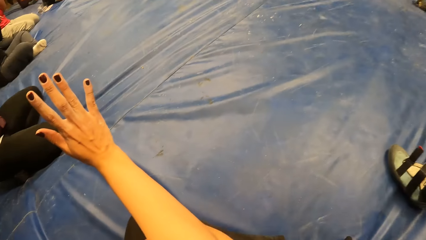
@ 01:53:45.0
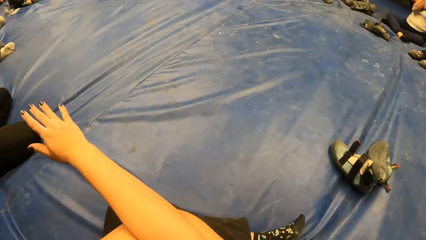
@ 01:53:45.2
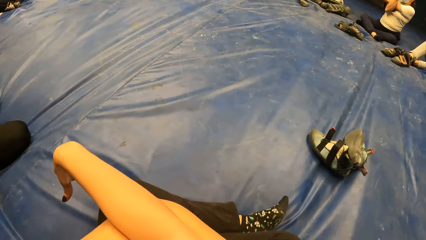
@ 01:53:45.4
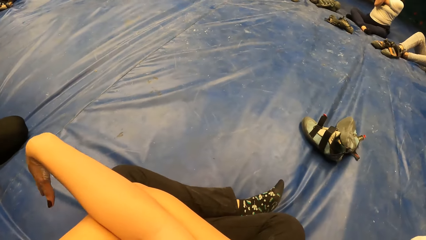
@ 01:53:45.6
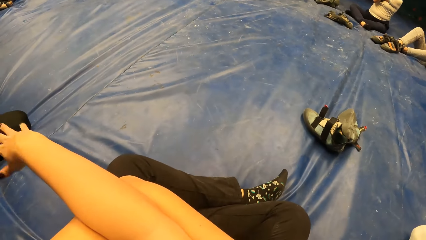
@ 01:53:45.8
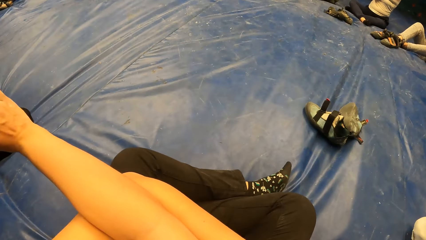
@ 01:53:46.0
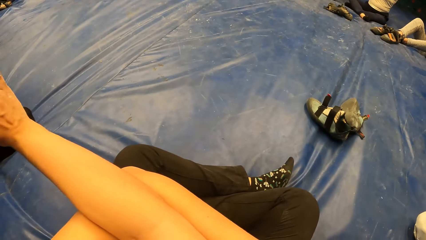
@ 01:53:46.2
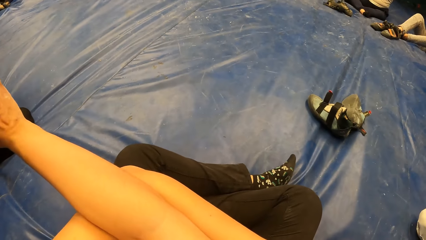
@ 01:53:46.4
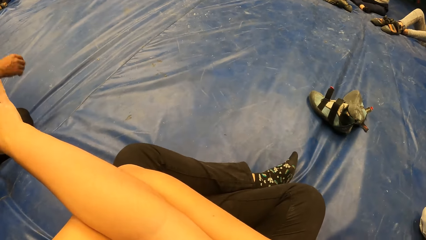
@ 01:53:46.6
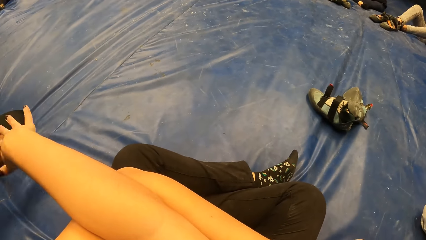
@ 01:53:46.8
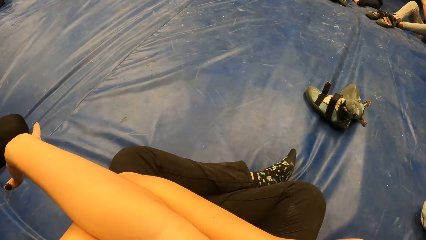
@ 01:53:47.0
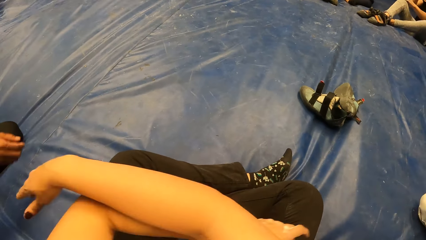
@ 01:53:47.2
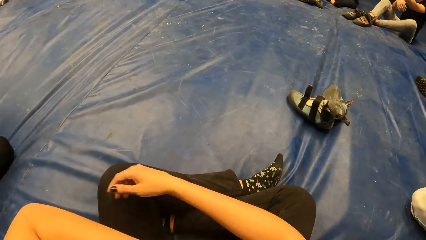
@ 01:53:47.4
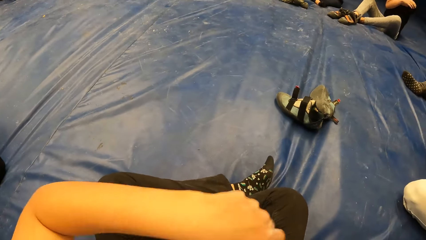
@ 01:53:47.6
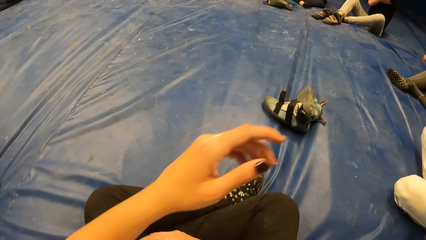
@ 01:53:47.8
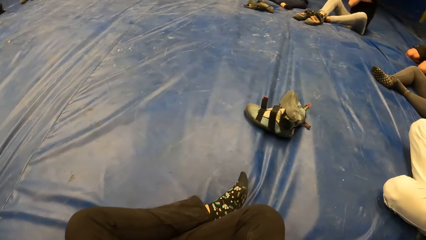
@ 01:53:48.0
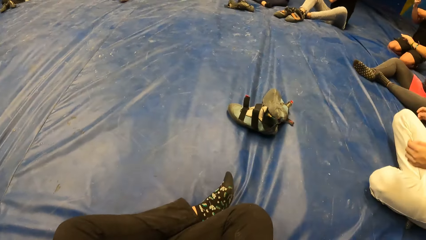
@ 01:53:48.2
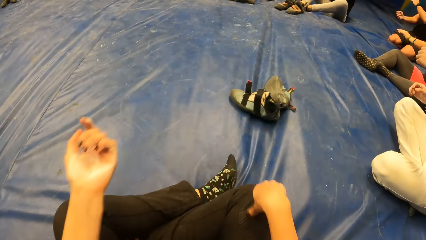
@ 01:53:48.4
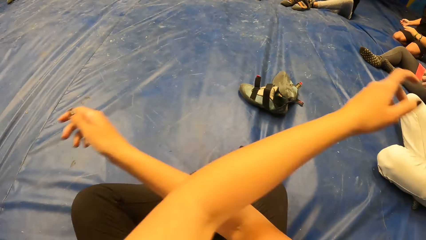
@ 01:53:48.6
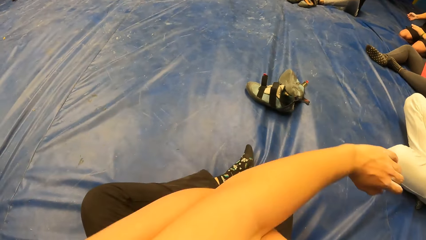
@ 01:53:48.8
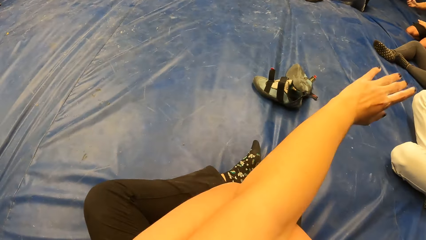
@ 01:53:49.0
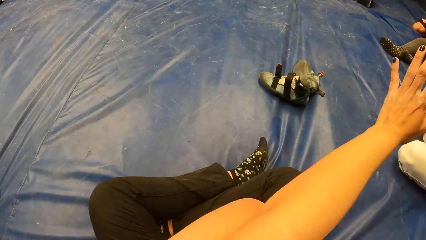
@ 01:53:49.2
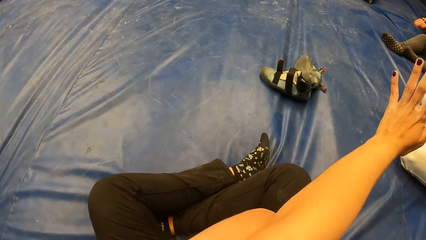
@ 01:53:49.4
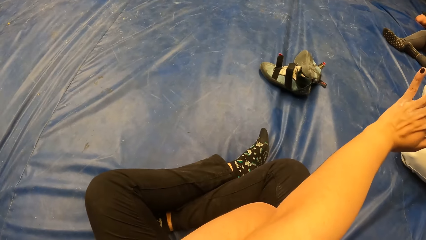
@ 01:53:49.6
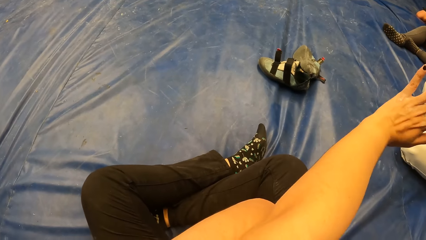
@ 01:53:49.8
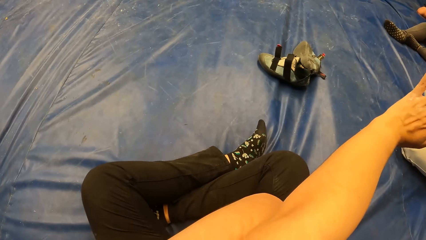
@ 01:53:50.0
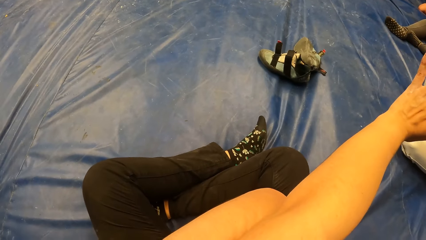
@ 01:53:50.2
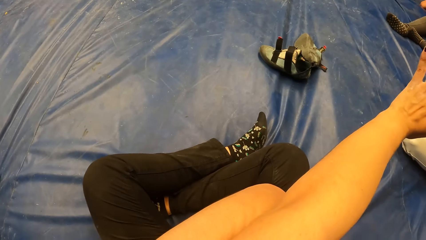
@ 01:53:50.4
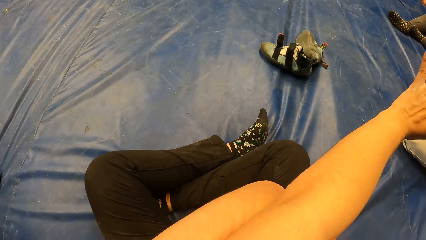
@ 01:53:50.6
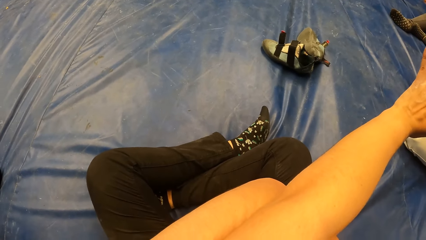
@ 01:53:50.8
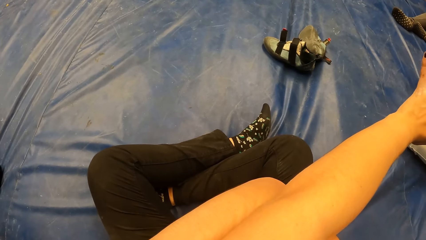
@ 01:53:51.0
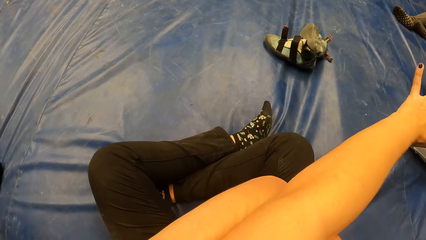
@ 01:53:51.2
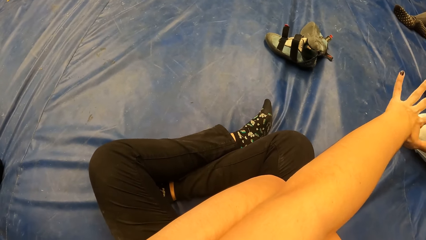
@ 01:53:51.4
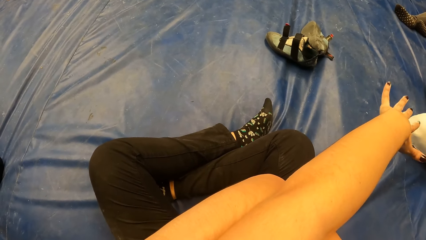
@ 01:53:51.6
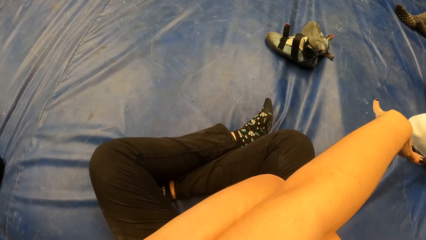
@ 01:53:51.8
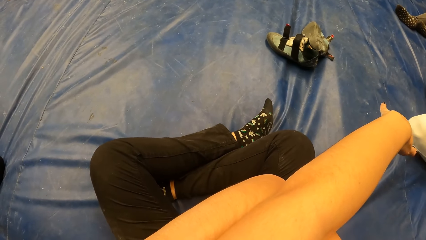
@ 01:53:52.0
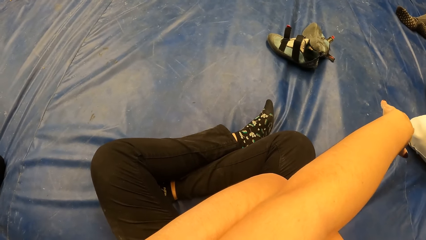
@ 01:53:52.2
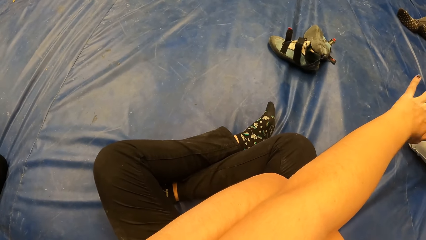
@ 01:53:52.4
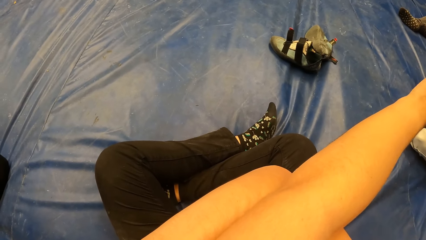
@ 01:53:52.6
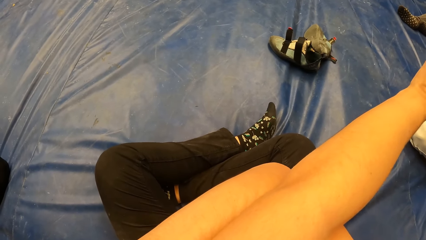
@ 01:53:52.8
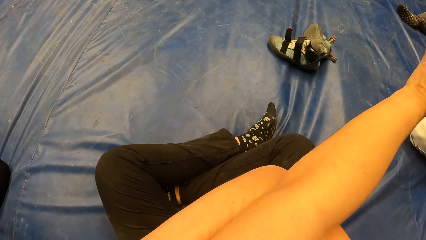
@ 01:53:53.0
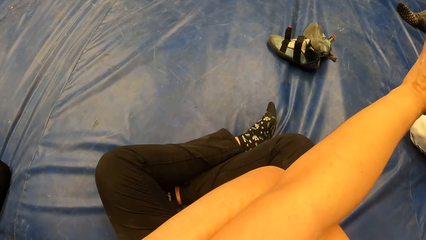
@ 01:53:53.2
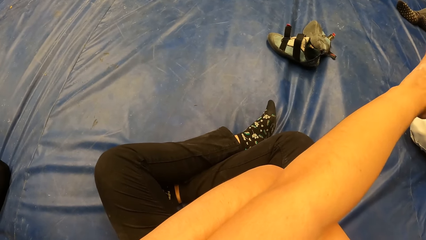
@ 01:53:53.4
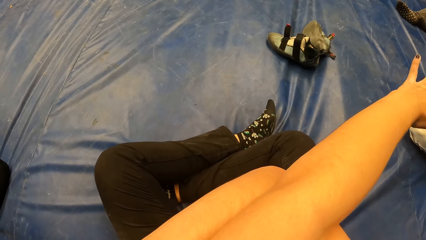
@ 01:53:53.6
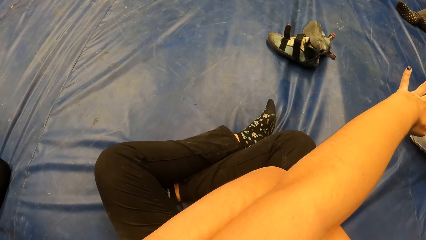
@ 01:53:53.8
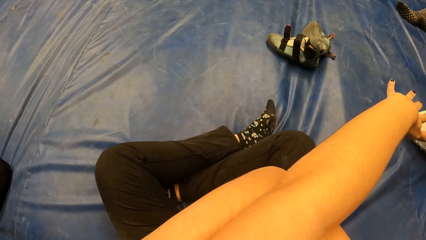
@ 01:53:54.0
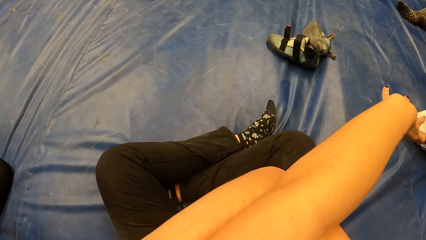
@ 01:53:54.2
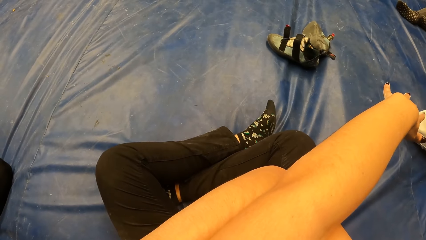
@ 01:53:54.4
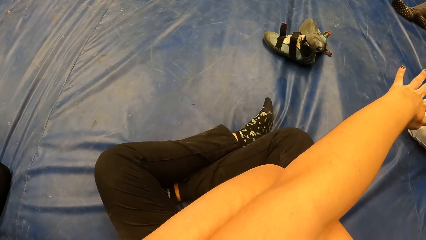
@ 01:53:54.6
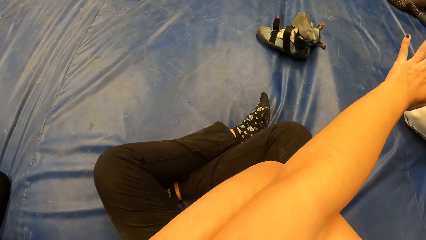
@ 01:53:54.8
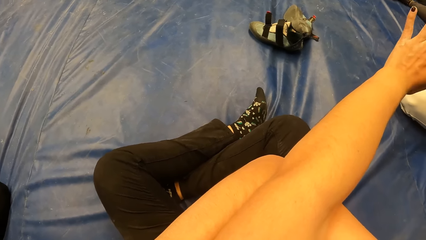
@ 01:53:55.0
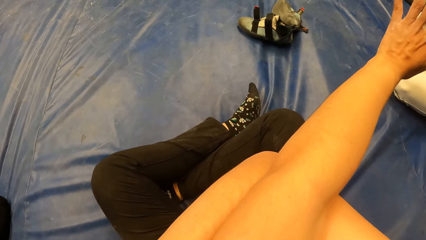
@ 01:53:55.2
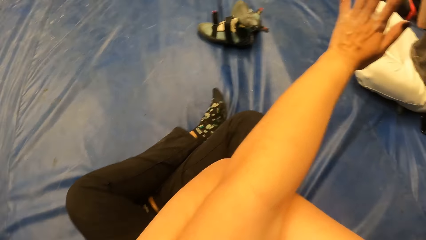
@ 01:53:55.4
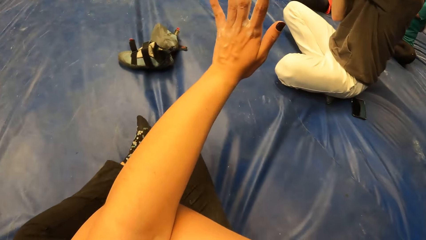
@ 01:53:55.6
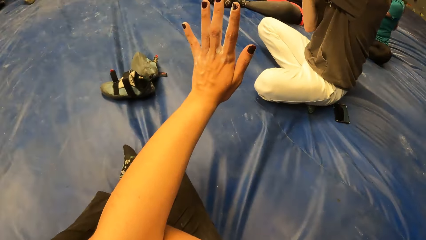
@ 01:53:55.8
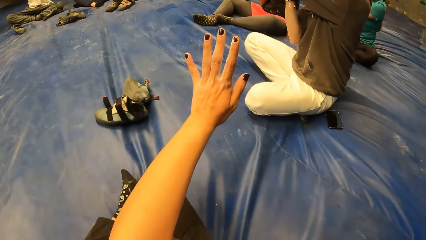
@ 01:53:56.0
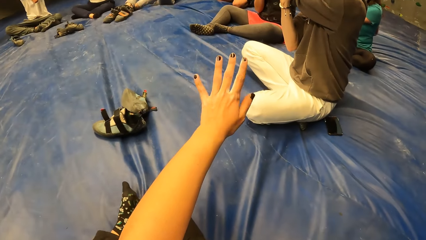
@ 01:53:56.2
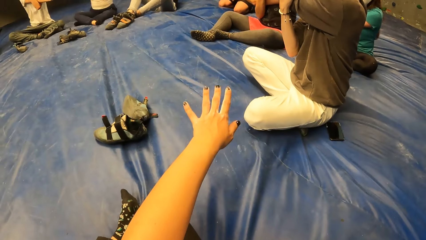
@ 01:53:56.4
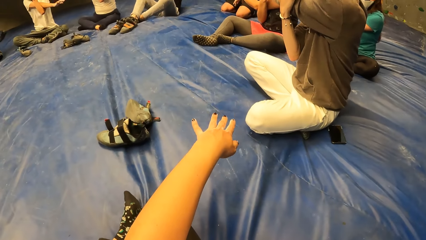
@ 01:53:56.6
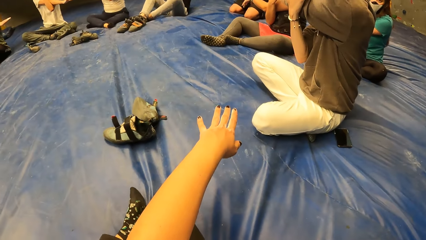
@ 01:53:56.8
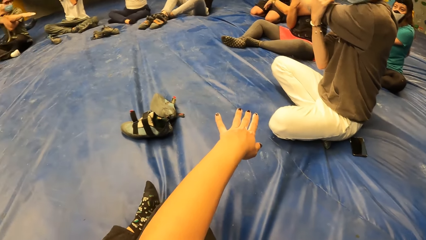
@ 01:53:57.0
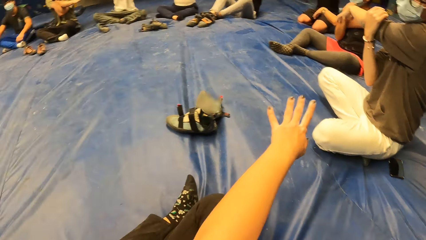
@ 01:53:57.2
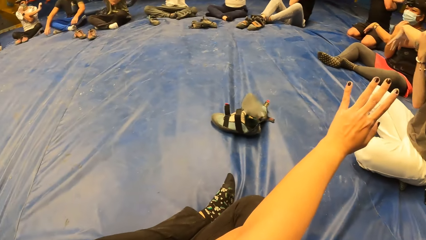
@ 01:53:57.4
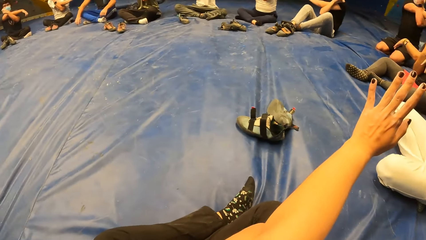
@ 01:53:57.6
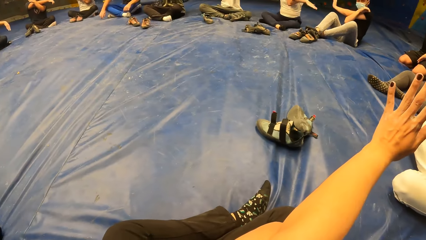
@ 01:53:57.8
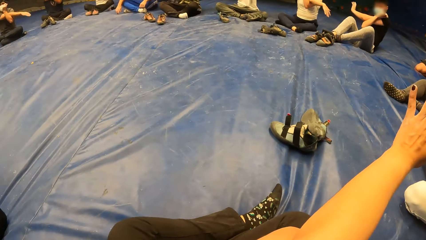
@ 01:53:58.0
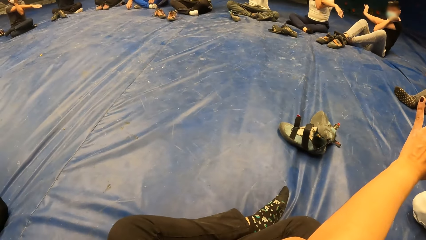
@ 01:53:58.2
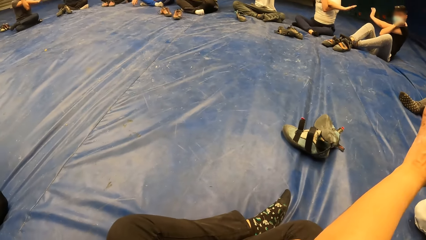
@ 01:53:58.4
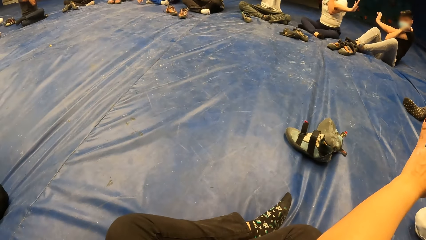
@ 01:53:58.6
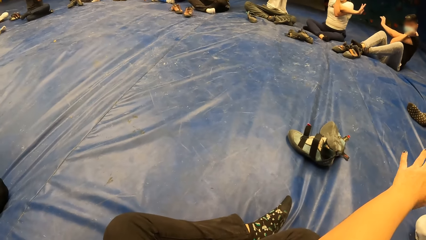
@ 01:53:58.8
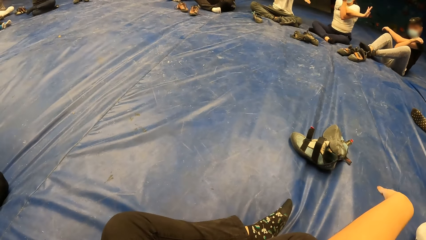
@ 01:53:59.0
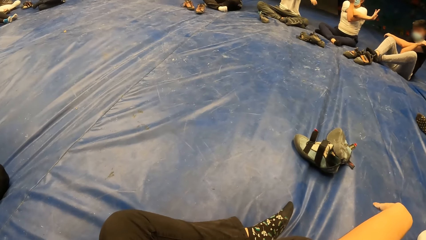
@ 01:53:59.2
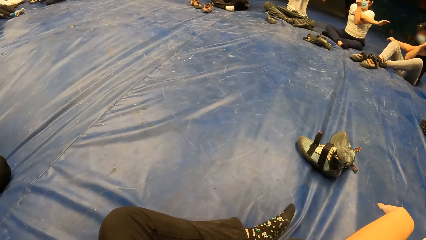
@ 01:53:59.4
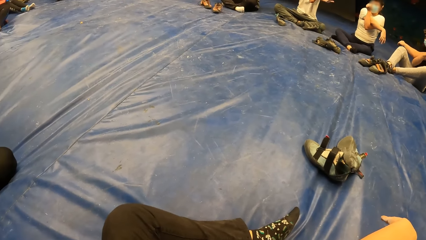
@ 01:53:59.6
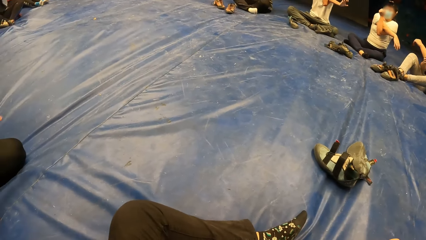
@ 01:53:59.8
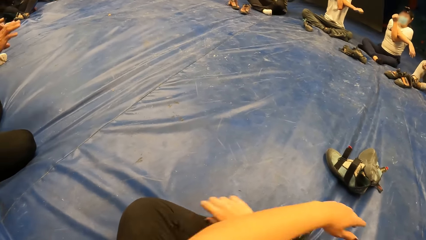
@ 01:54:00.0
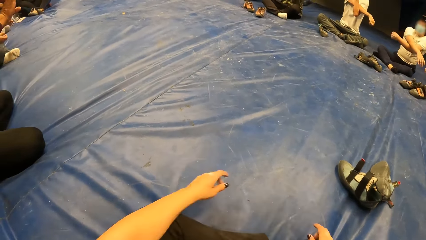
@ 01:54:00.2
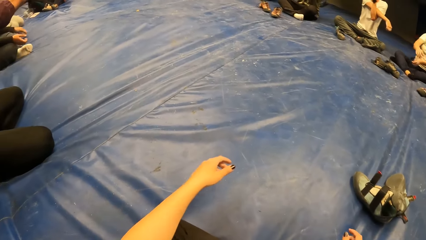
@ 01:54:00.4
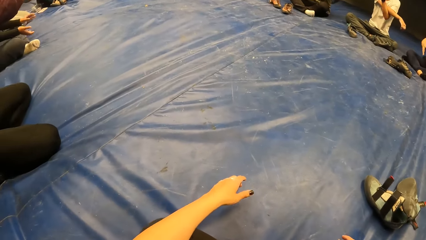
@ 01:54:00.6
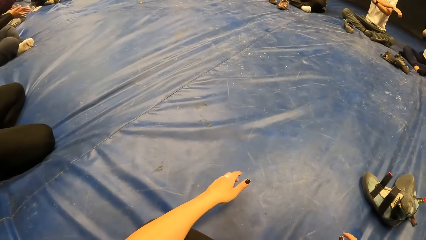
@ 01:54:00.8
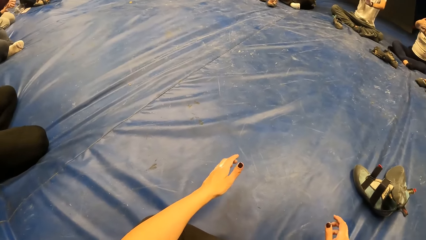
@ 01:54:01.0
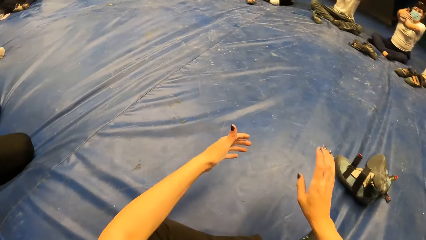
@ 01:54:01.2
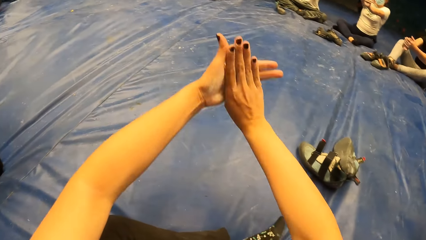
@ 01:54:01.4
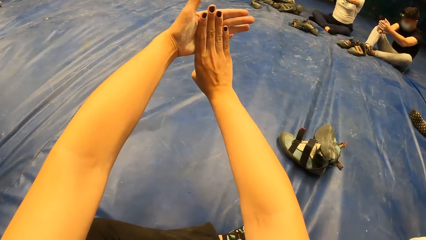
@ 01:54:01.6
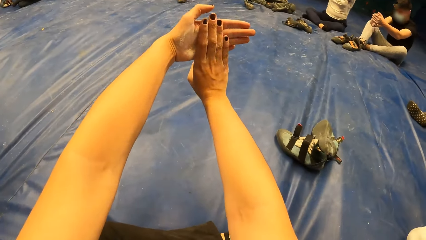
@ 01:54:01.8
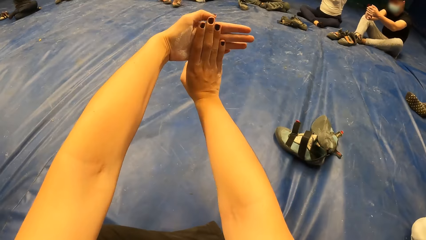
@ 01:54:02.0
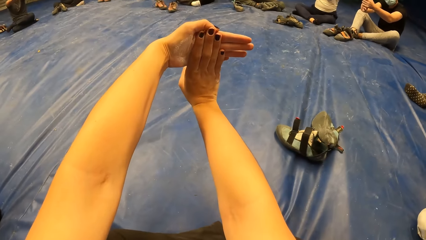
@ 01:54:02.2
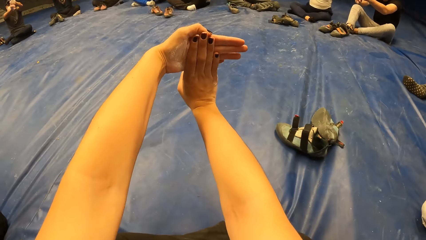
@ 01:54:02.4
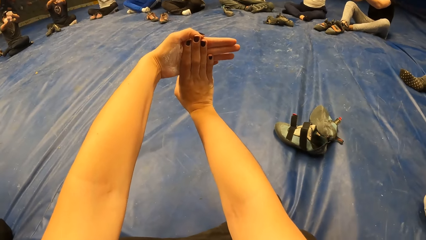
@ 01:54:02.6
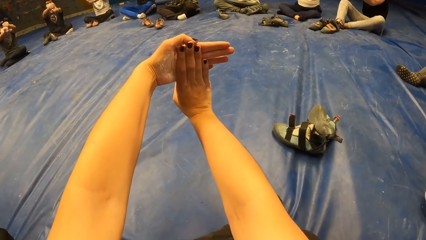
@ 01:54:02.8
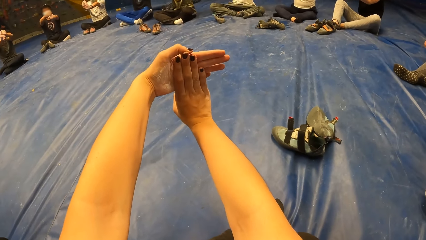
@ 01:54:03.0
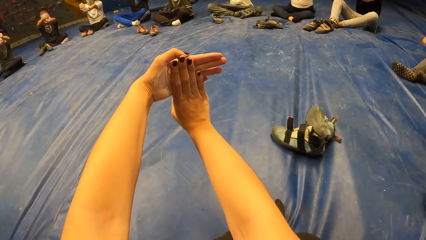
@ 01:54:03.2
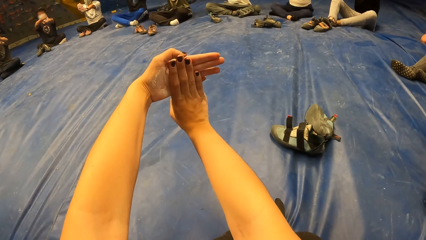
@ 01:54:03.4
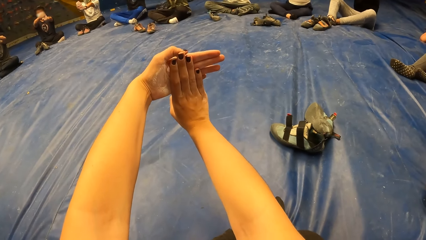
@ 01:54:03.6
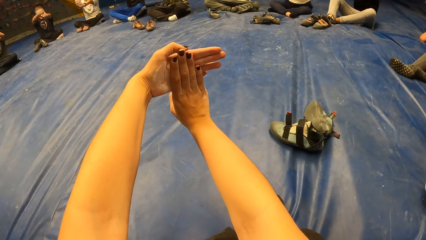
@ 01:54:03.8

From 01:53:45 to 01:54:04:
The camera wearer stretches her hands. She stretches the other arm. A man stretches his hand. The camera wearer rests her hands on her legs. She stretches her fingers.
